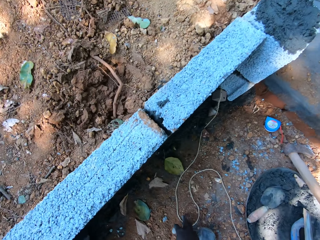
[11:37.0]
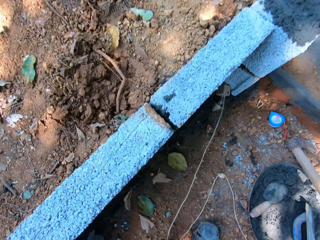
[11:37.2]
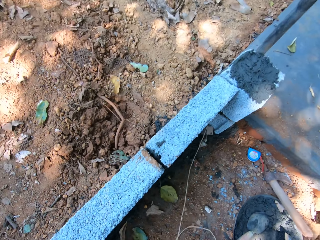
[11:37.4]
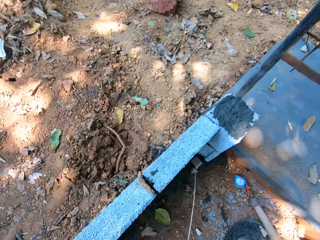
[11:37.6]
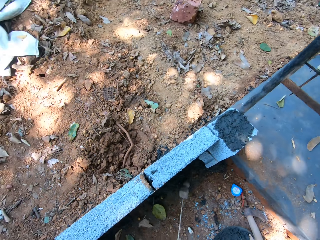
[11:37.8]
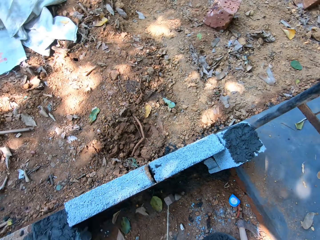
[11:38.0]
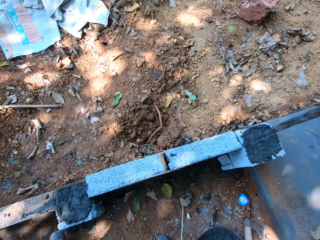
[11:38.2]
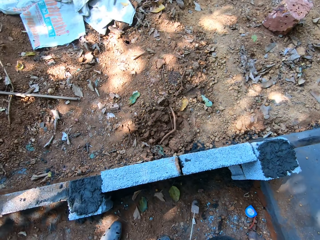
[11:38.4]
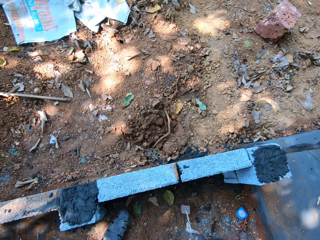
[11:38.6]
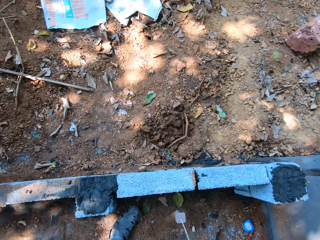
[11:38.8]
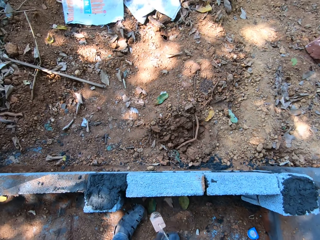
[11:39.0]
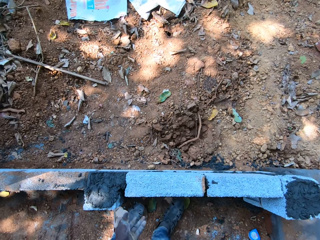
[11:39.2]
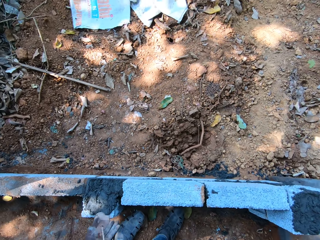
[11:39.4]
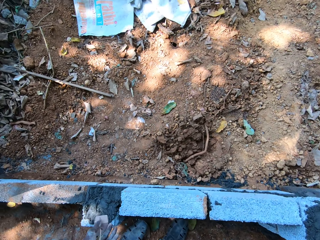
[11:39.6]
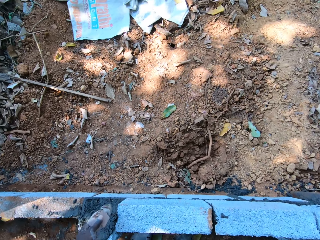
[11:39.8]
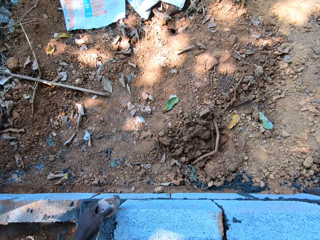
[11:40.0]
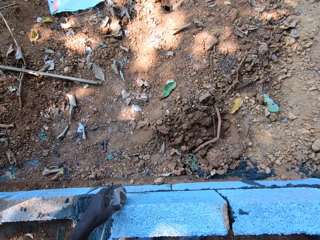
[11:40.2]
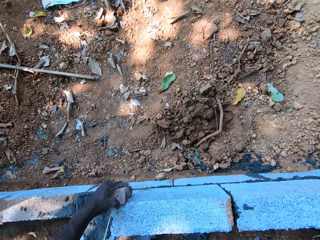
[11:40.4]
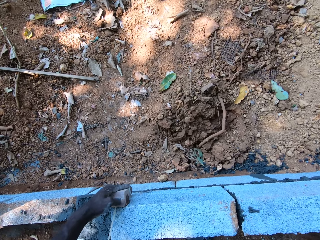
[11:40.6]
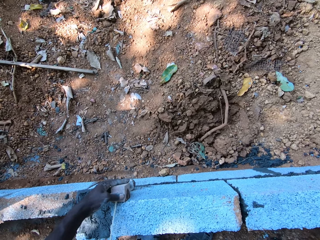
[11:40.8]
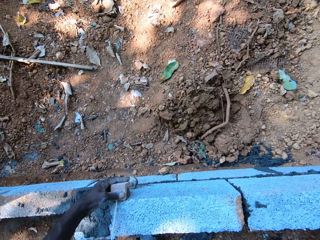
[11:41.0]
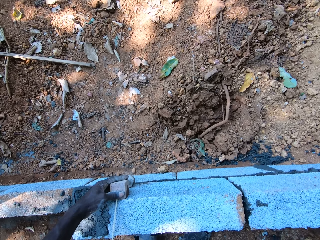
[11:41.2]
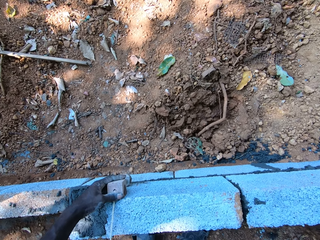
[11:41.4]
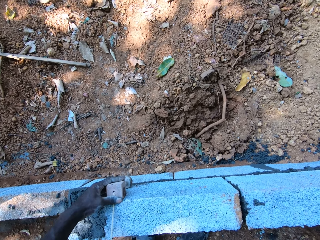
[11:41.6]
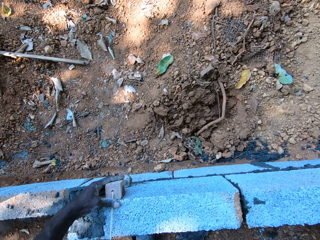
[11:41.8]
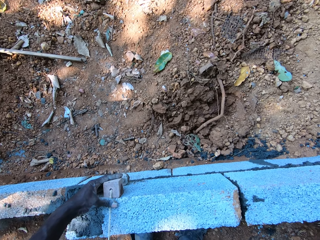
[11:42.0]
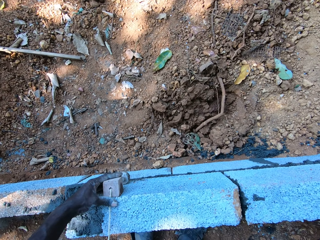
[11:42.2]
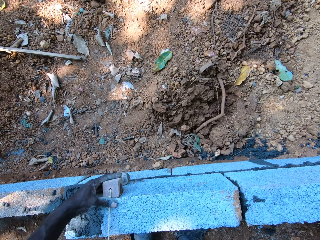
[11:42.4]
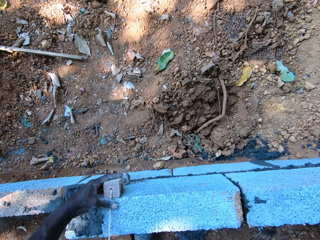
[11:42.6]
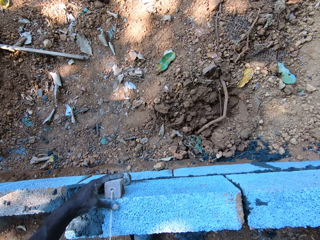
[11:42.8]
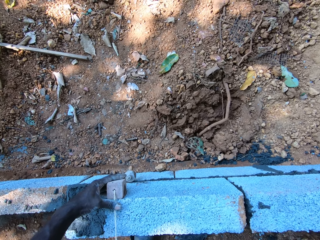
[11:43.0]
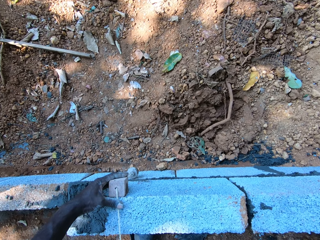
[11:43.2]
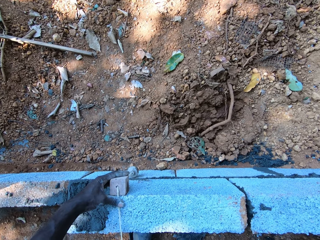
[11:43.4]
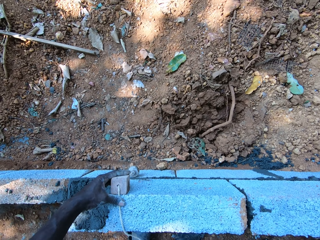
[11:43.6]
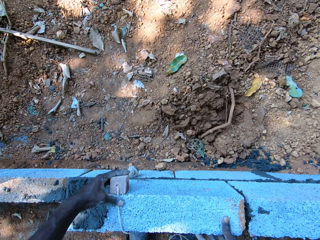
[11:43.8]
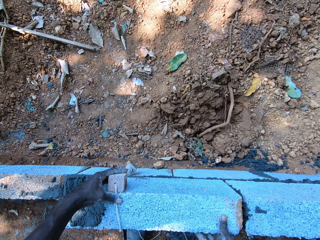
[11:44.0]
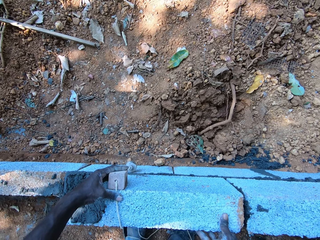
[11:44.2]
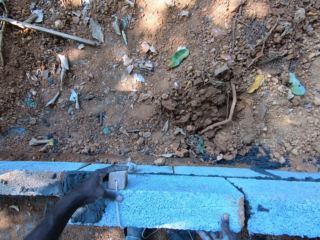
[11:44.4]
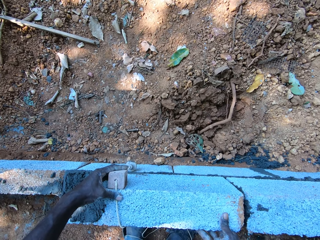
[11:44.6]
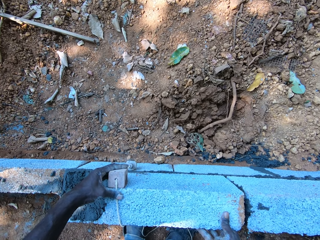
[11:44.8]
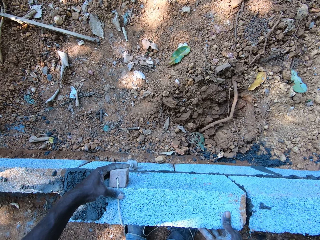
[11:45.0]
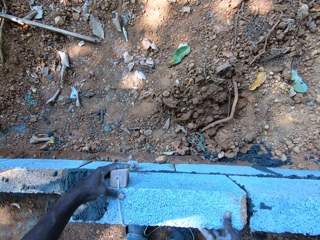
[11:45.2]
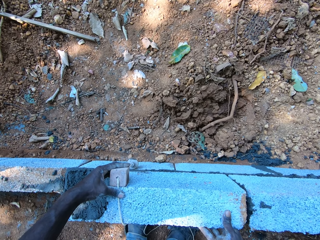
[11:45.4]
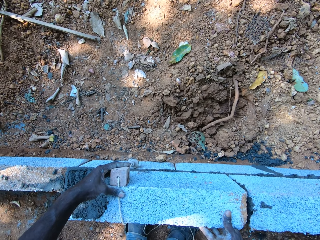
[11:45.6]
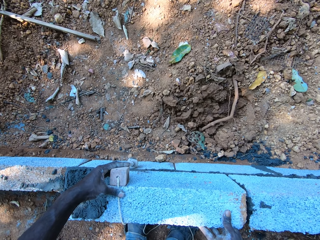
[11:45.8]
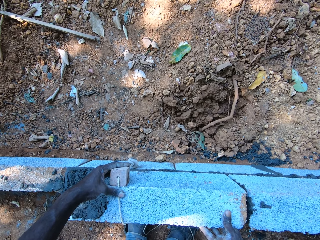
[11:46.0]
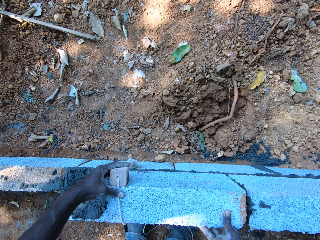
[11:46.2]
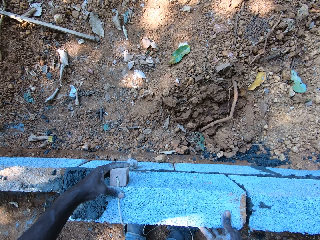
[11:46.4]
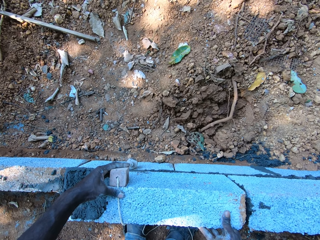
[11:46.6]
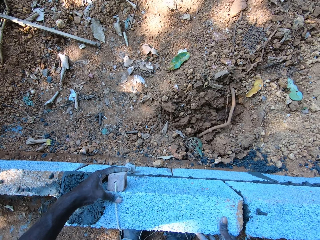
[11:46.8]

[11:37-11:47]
The camera wearer picks the plumb bob or masonry string from the floor with his right hand. He places the plumb bob on the concrete block with his left hand. He measures the brick with the masonry string. He pulls the line Dori with his right hand.

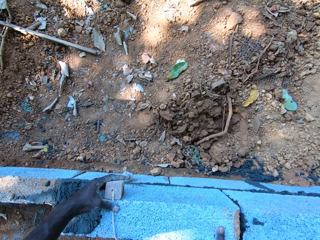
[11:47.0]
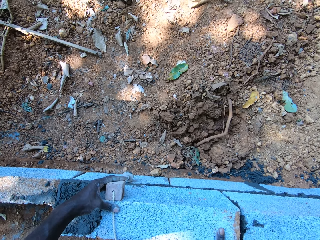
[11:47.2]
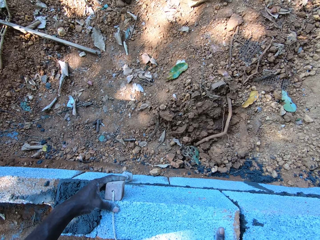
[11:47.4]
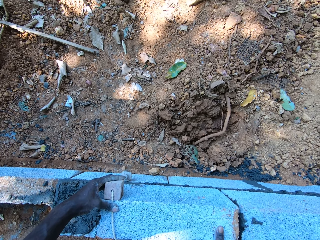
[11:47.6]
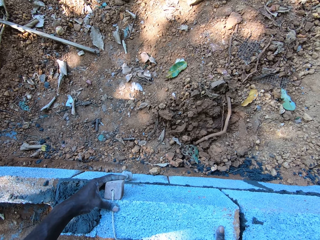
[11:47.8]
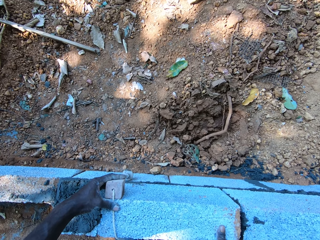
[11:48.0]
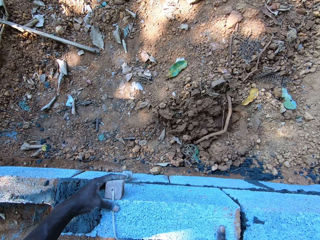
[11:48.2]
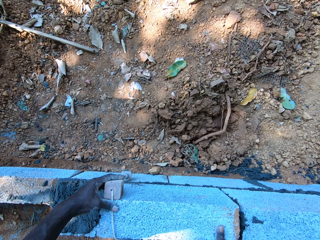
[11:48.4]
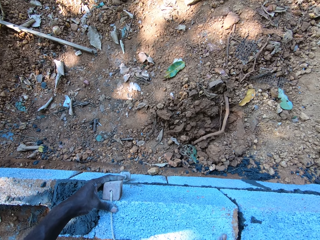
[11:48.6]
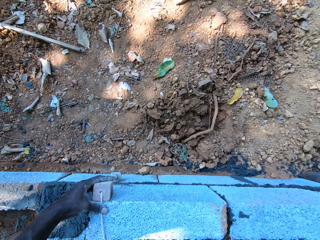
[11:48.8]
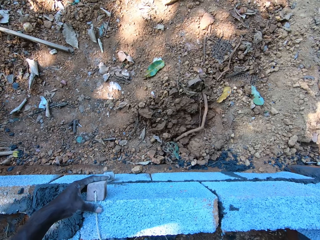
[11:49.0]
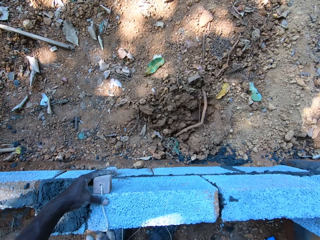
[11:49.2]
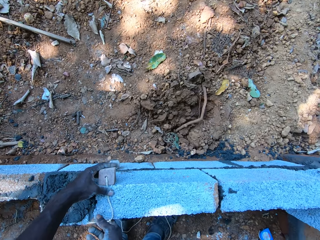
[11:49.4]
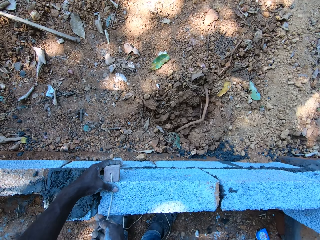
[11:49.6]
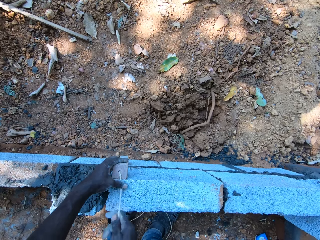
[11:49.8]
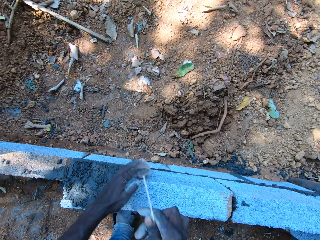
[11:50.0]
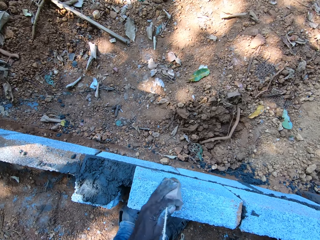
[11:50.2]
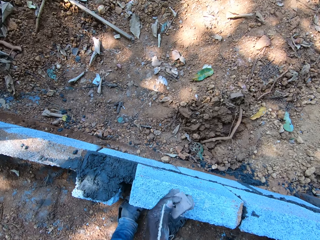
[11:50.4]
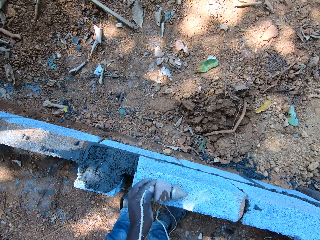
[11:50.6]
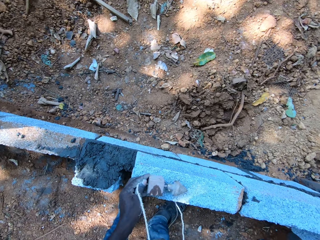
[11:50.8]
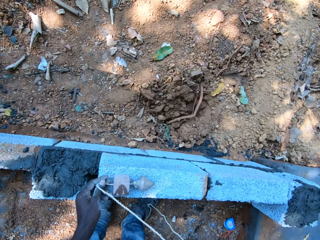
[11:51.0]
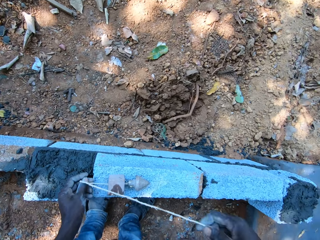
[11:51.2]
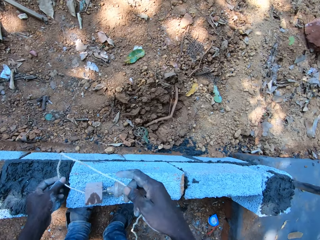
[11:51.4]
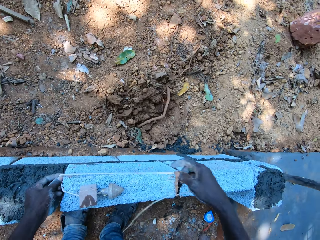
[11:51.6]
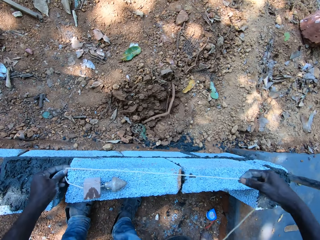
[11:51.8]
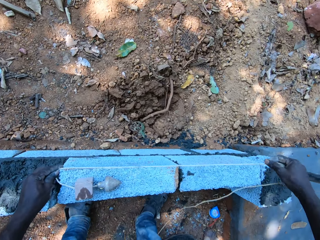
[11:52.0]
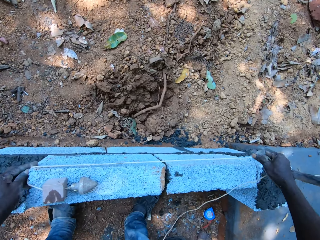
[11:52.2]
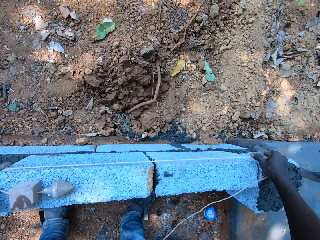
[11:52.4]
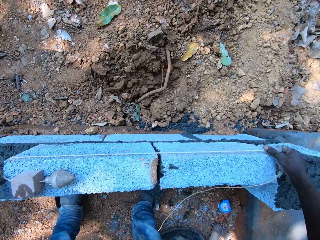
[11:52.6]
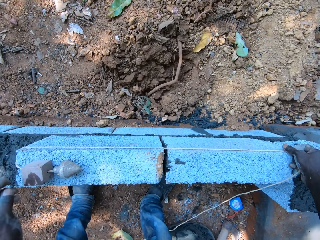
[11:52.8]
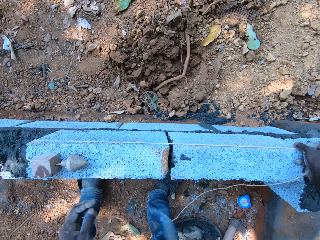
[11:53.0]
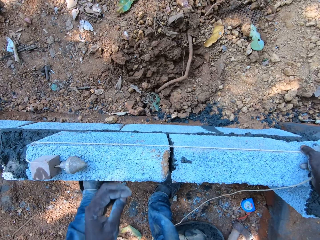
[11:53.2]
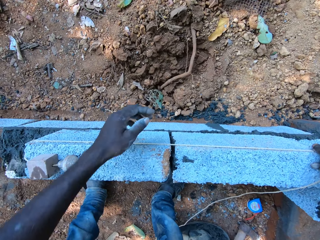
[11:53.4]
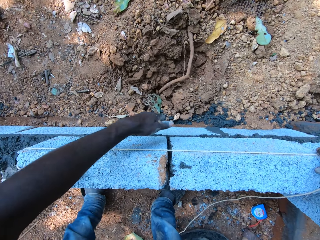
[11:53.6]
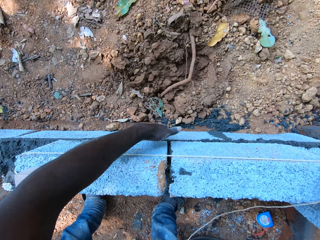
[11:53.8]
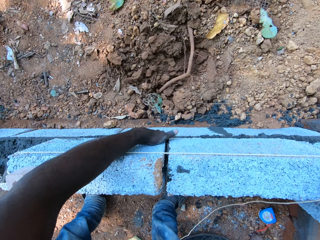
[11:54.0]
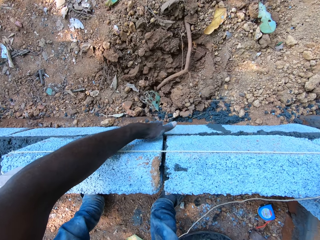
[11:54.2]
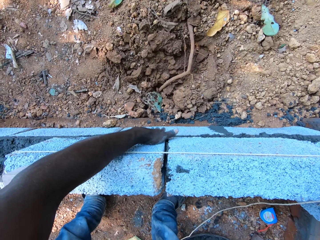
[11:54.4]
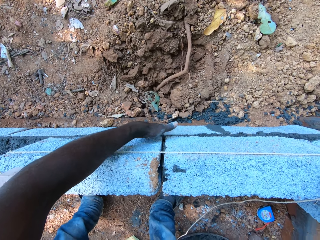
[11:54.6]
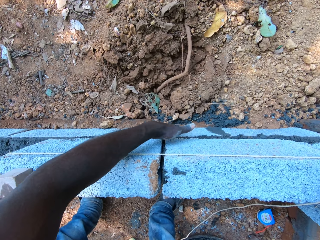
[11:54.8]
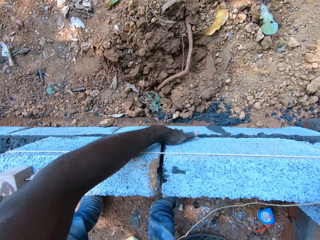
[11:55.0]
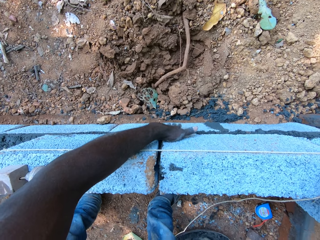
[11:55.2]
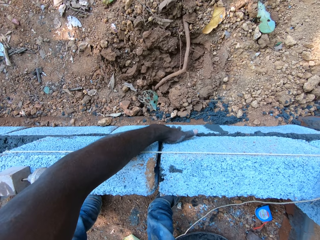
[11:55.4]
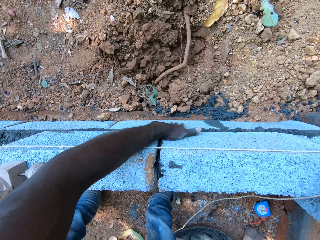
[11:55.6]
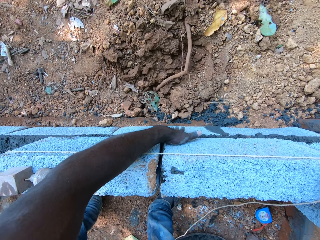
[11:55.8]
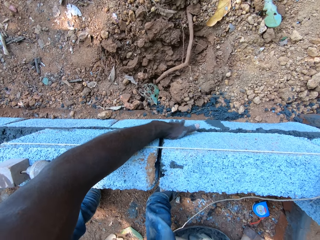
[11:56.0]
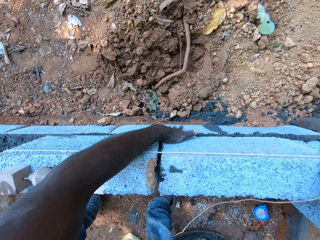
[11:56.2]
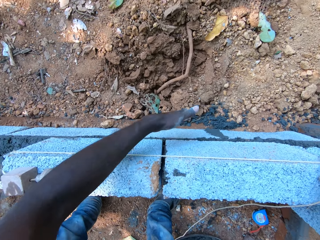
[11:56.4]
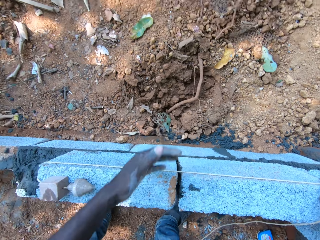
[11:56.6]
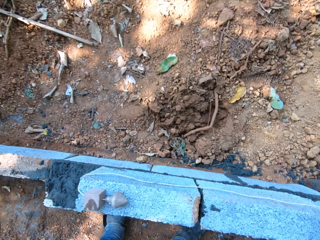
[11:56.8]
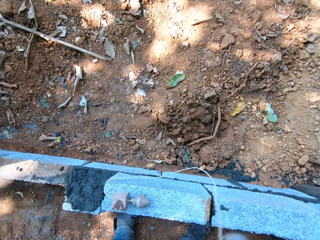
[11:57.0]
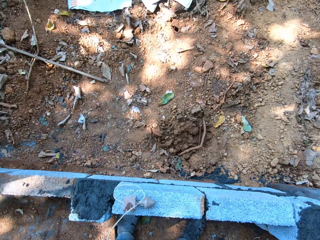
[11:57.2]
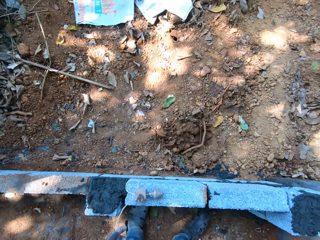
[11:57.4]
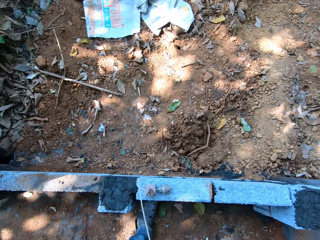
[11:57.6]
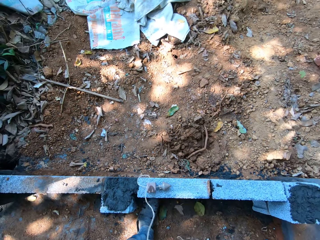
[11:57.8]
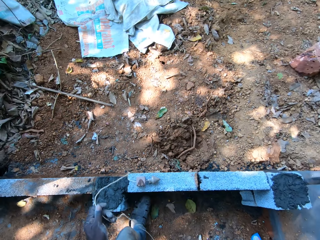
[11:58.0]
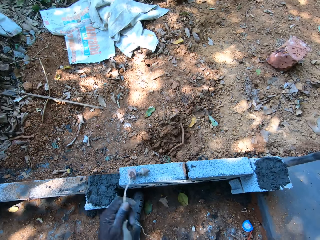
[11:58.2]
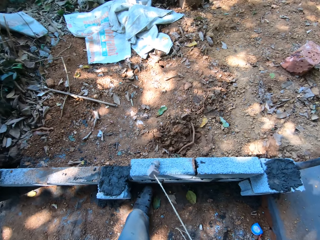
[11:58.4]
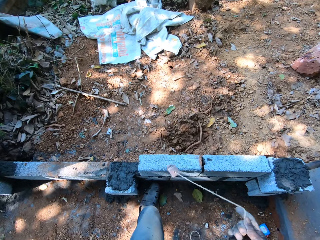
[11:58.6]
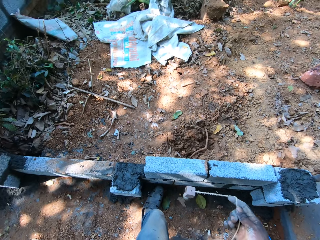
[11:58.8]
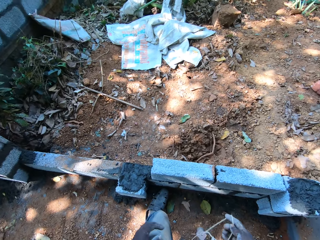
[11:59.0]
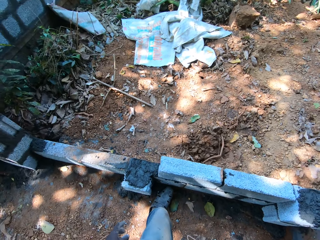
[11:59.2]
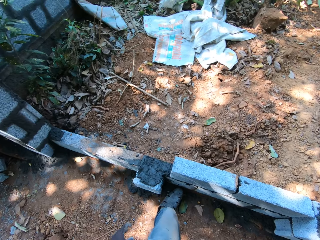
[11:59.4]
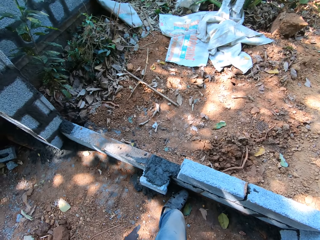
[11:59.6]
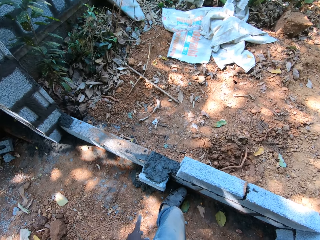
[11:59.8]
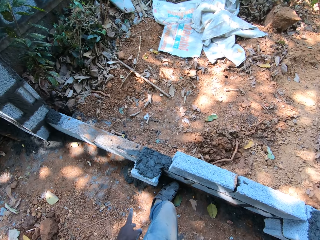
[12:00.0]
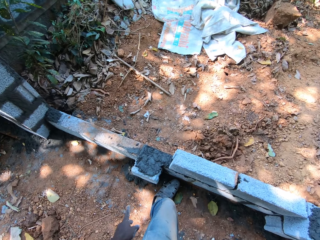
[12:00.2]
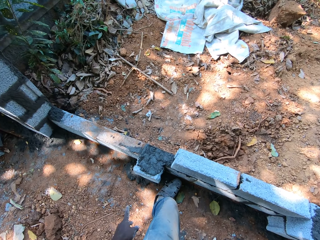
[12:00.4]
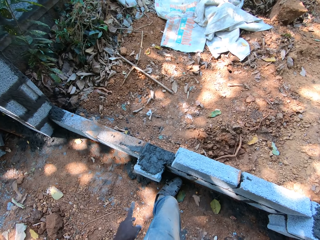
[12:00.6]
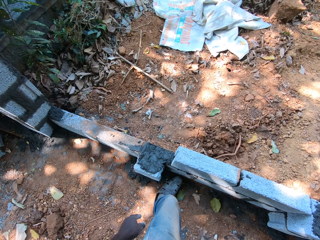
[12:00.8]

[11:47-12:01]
The camera wearer places the plumb bob on the concrete wall with both hands. He puts the line Dori around the concrete blocks with both hands. He taps on the concrete blocks with his left hand. He drops the plumb bob on the floor with his right hand.
